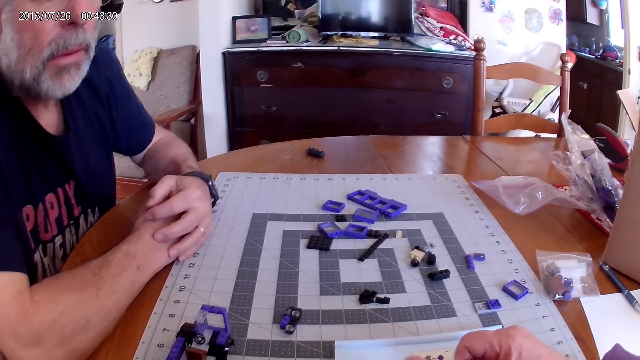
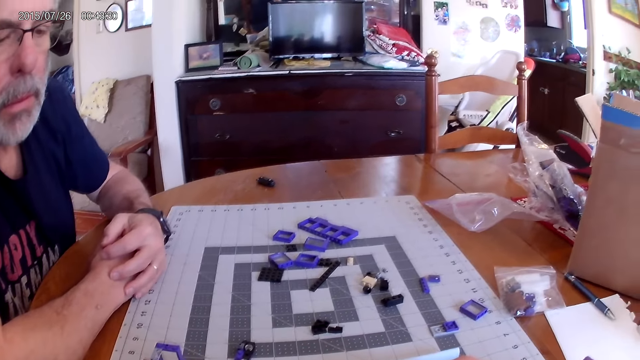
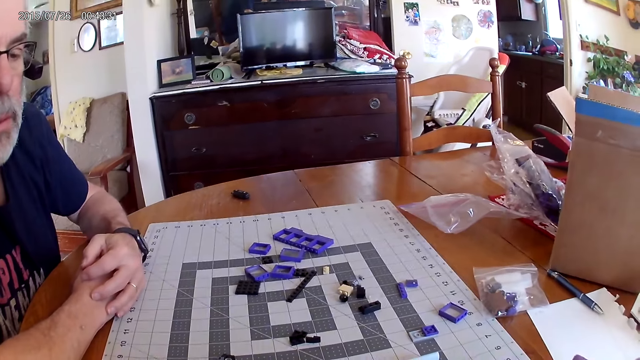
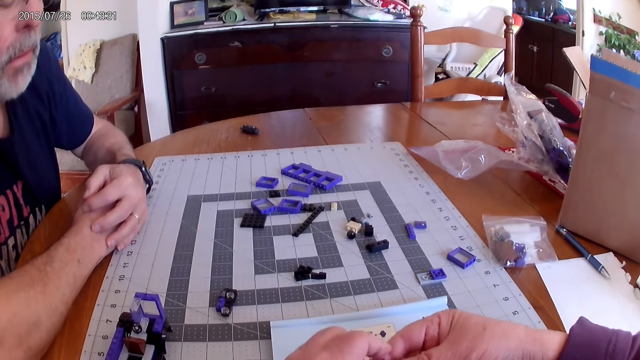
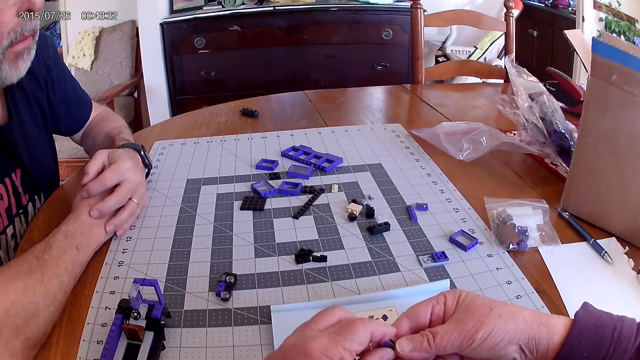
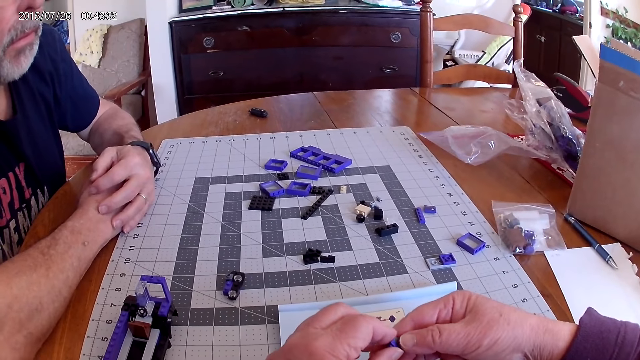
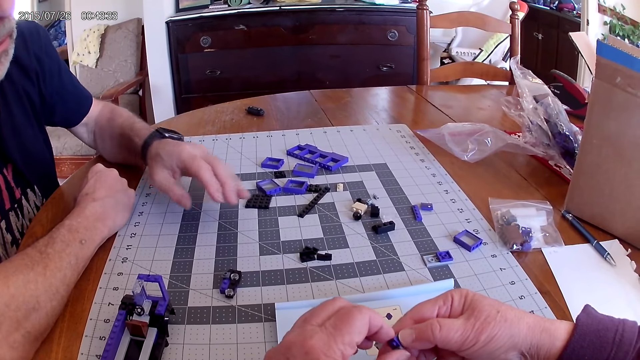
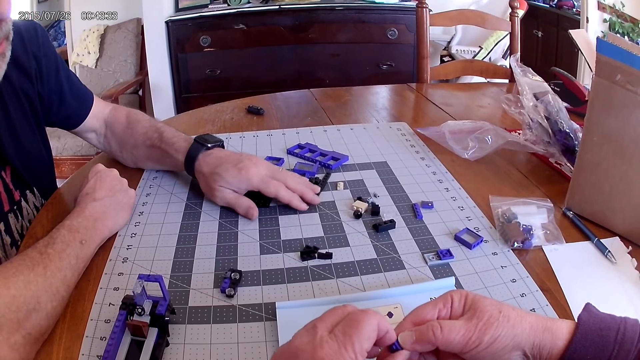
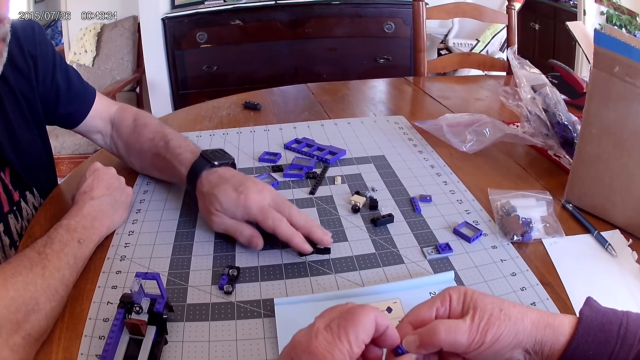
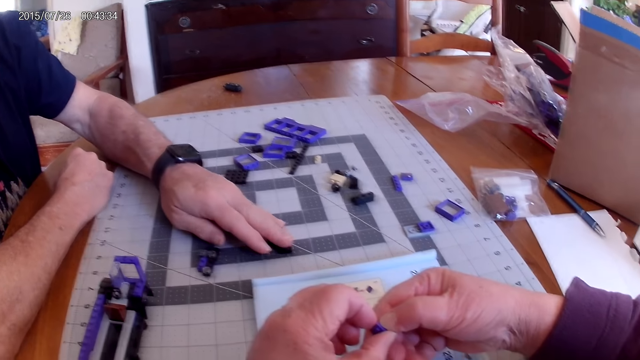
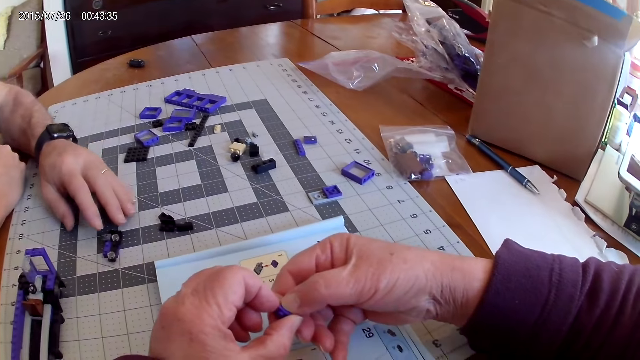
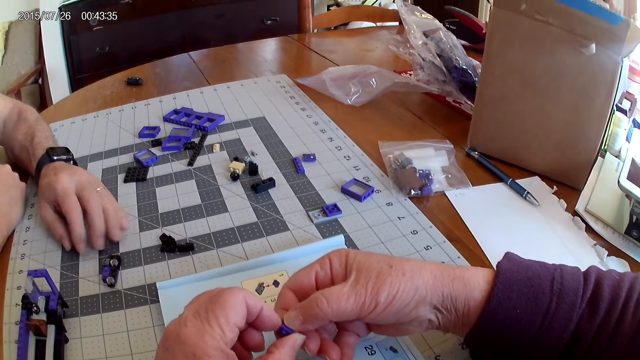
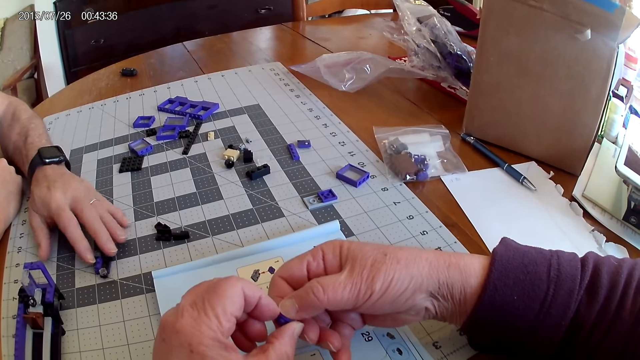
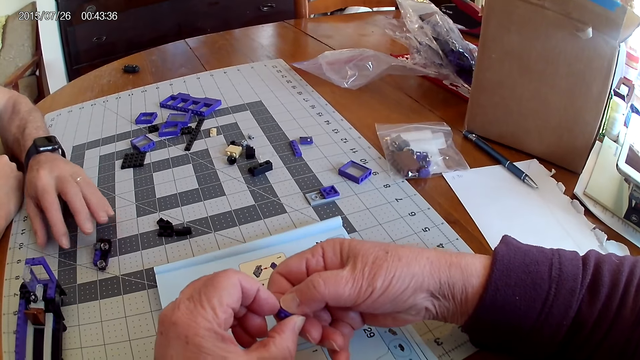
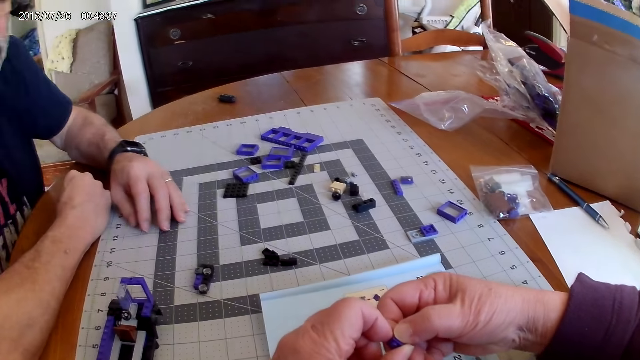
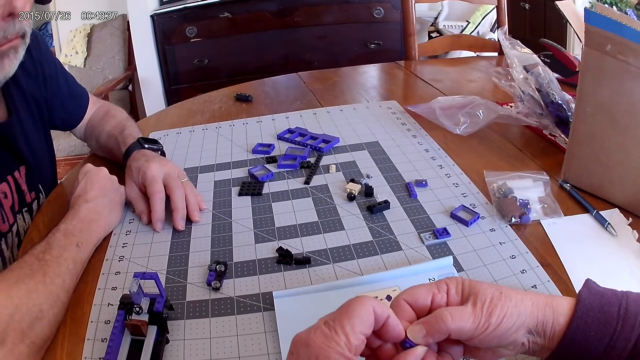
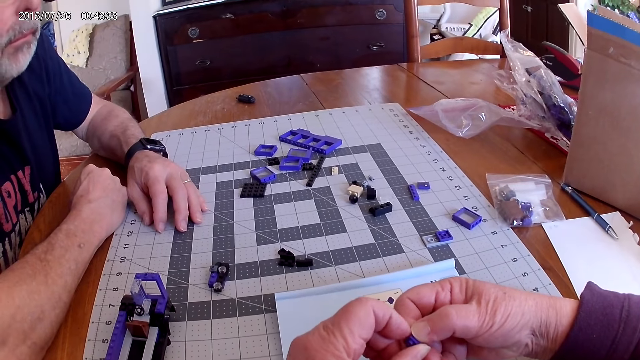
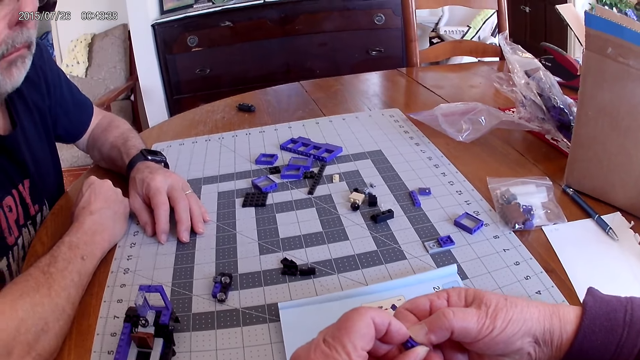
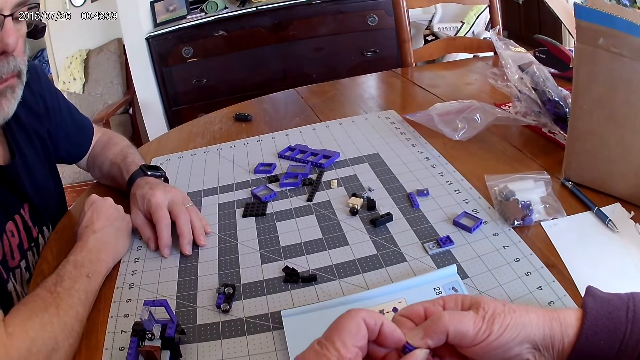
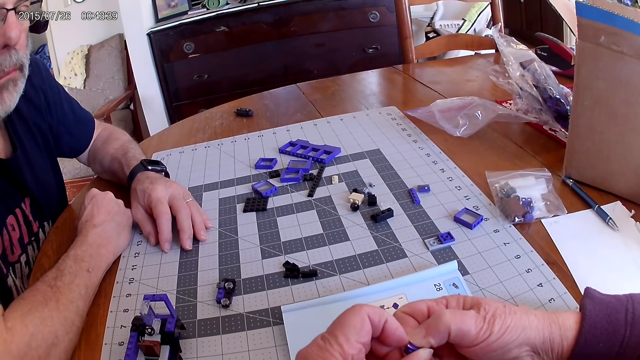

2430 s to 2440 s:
The camera wearer disconnects the plastic pieces. A man moves the plastic pieces. The camera wearer disconnects the plastic pieces.

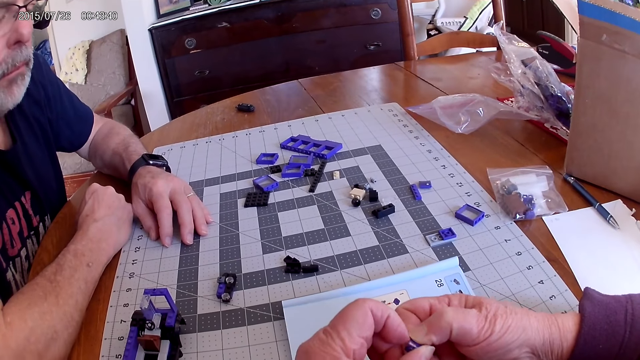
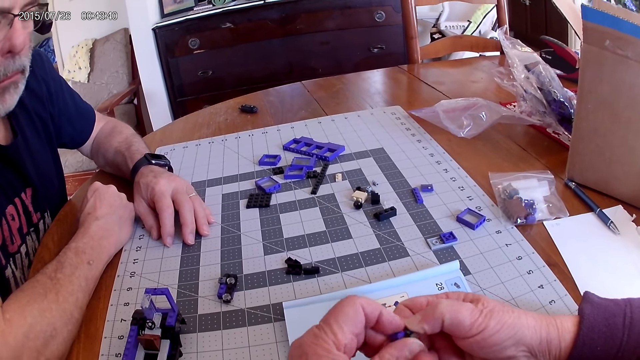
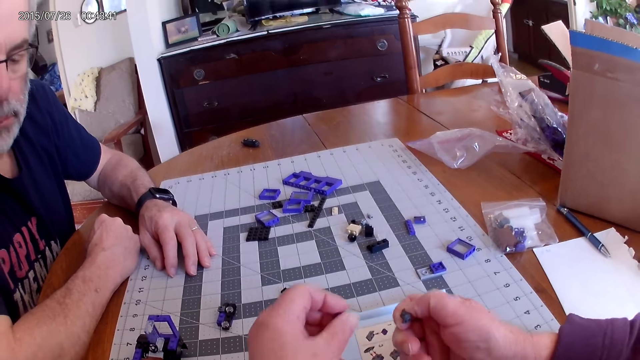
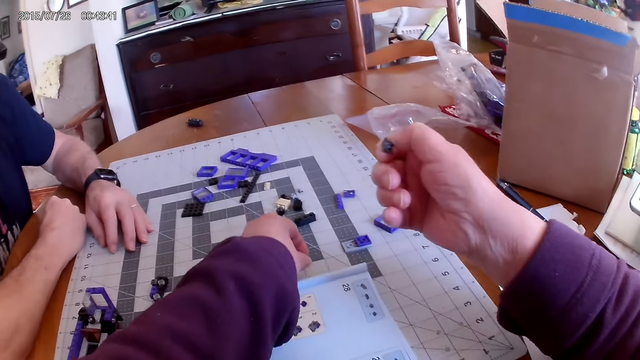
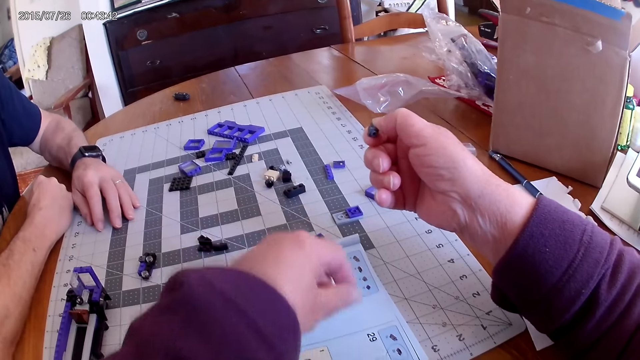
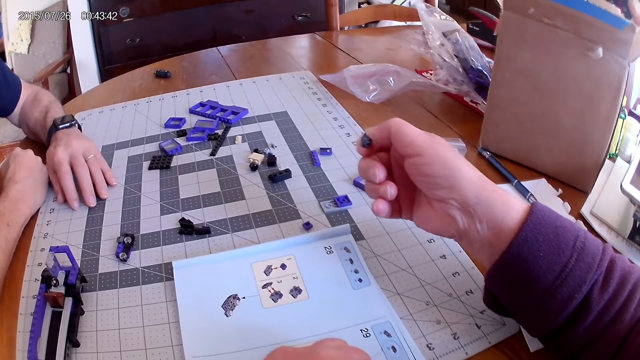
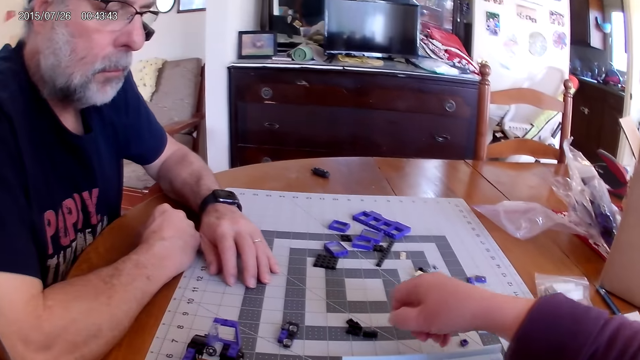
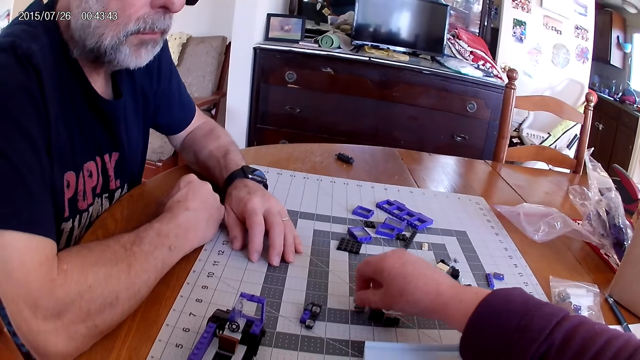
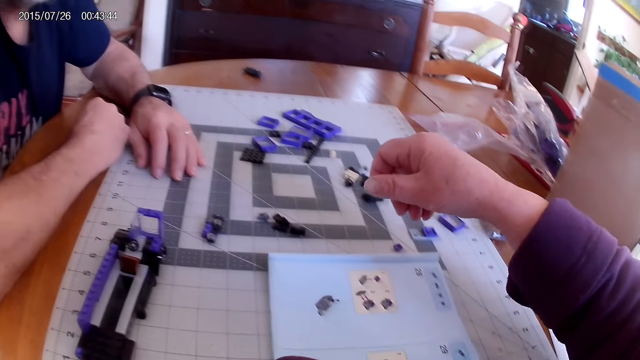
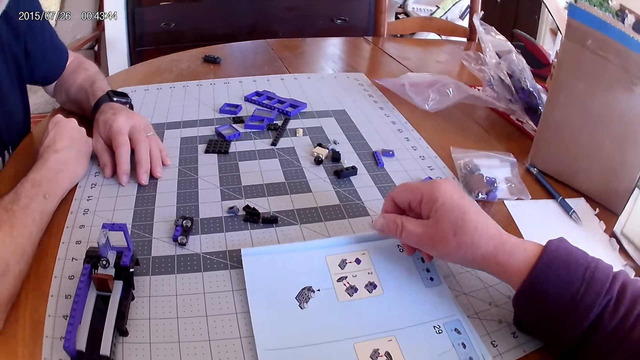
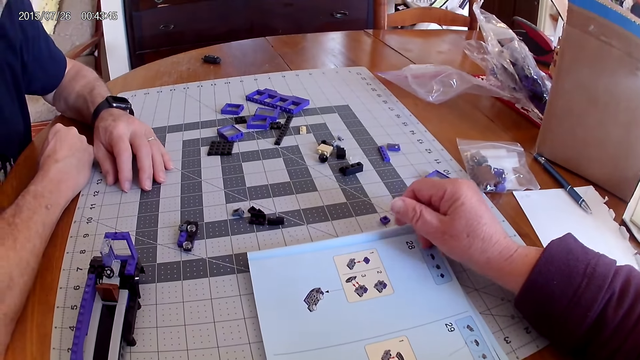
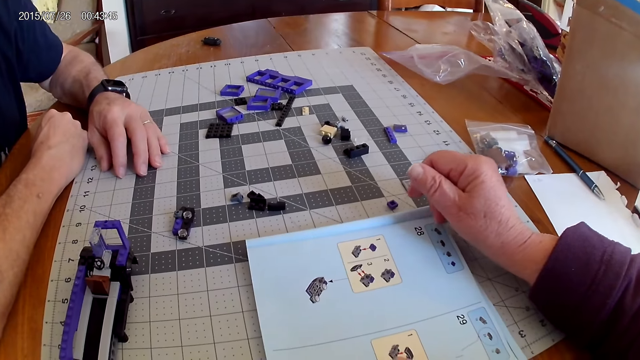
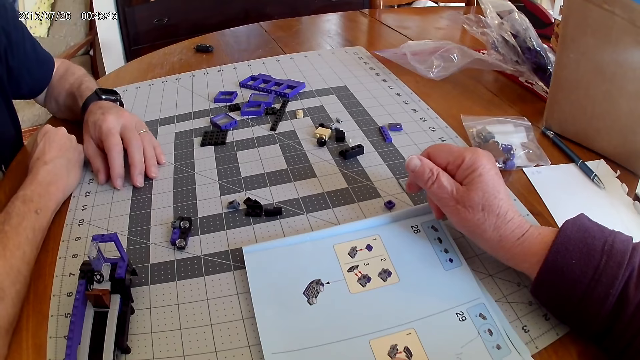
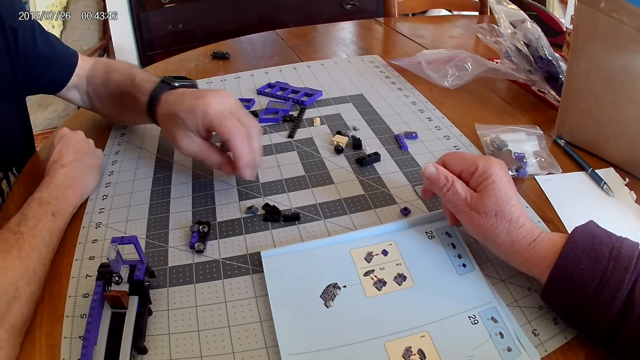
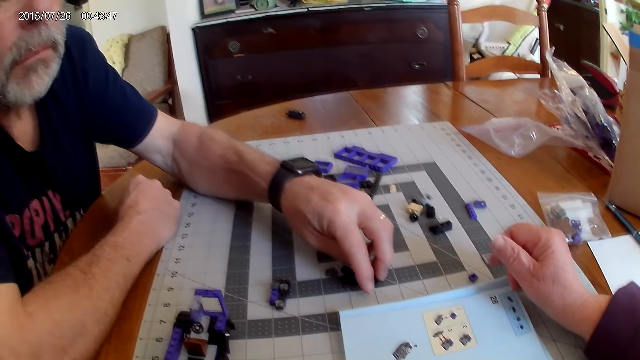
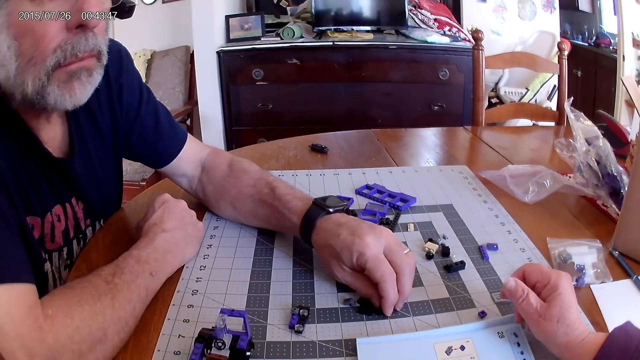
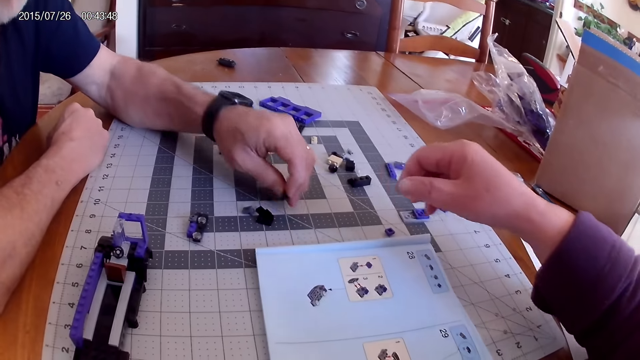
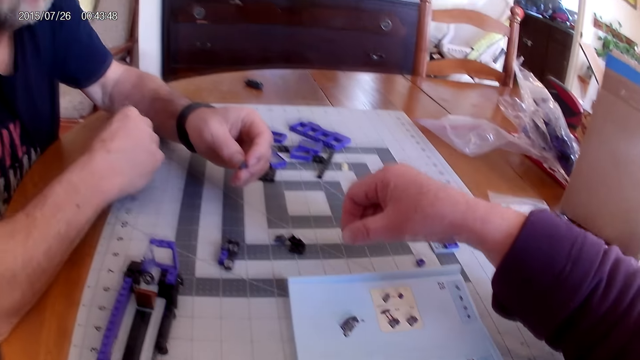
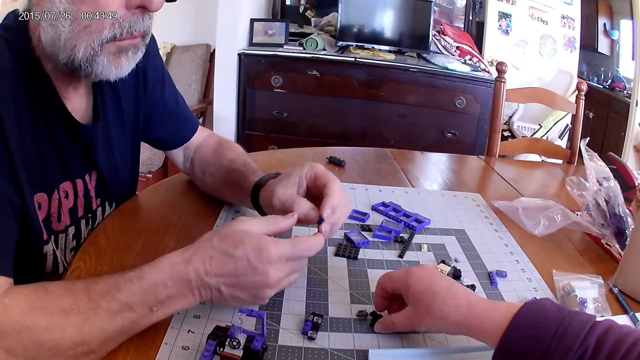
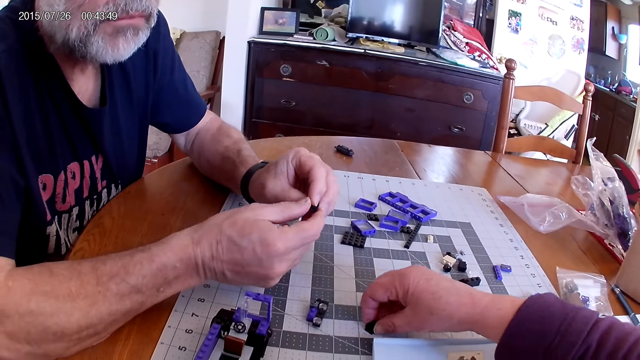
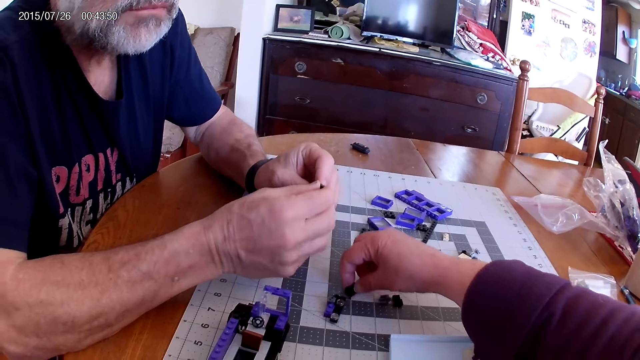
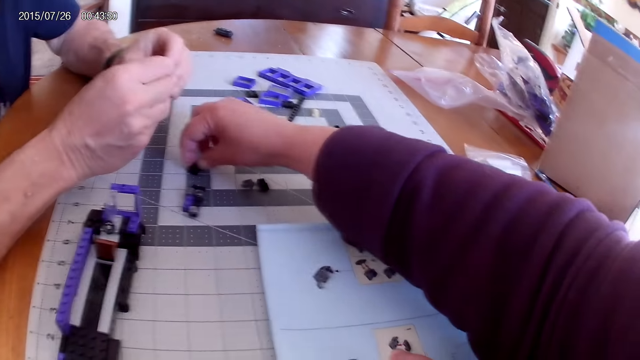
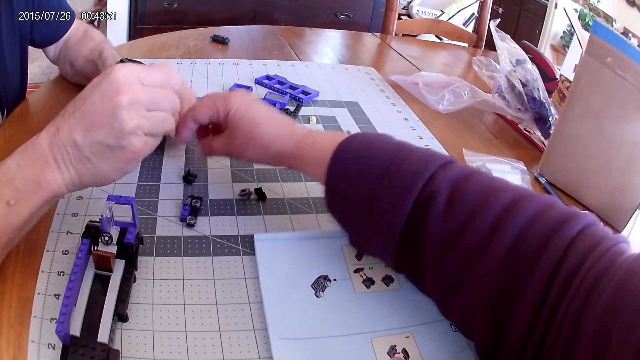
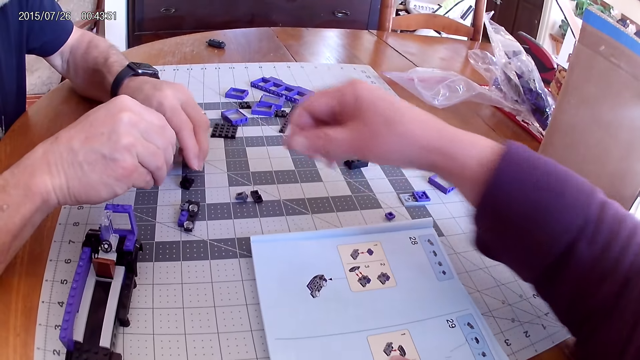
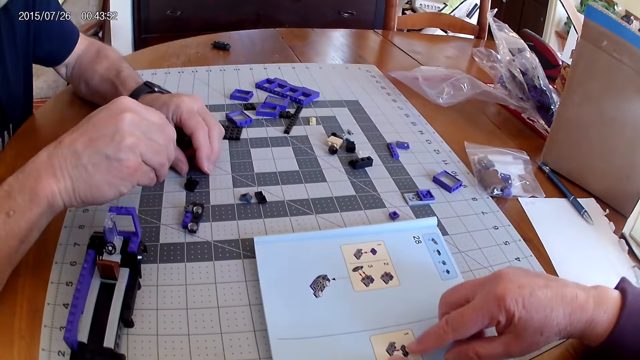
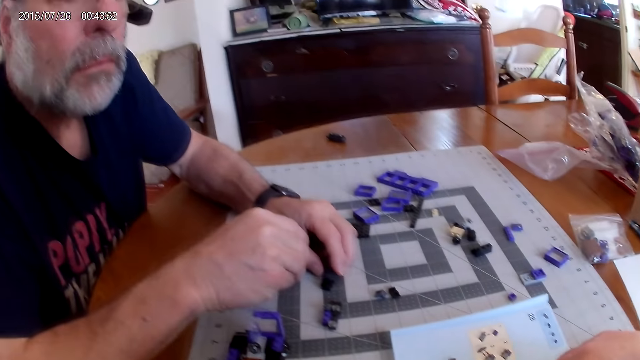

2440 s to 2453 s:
The camera wearer places the plastic pieces on the table. They look at the instructional manual book. They look at the instructional manual book again. A man picks the plastic piece from the table. The camera wearer picks the device part from the table. They move the plastic piece.
